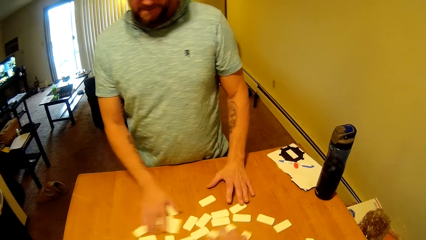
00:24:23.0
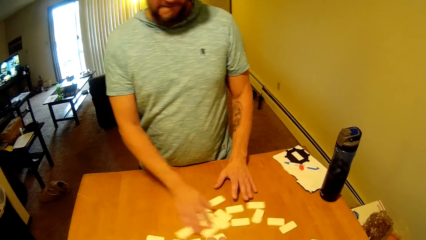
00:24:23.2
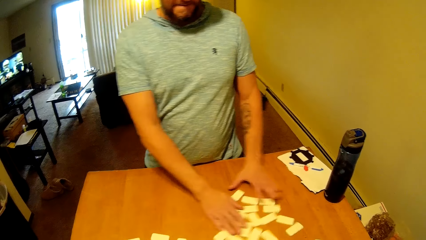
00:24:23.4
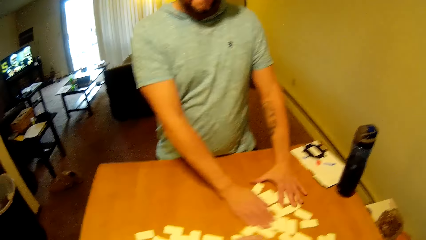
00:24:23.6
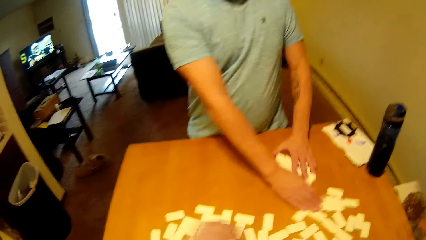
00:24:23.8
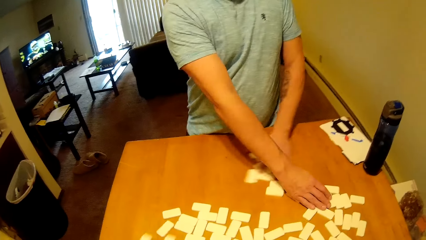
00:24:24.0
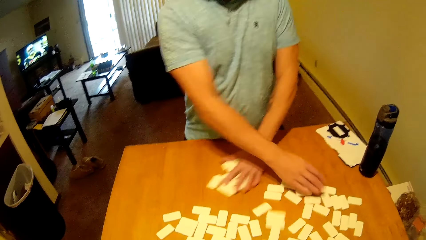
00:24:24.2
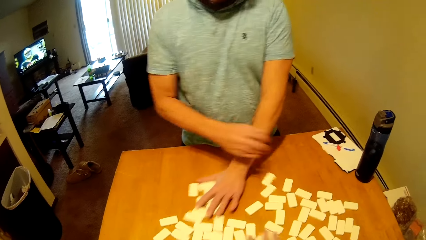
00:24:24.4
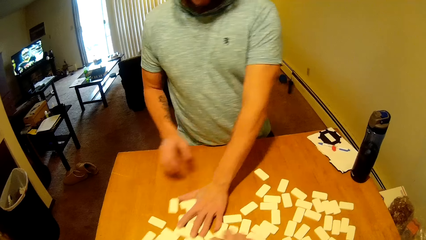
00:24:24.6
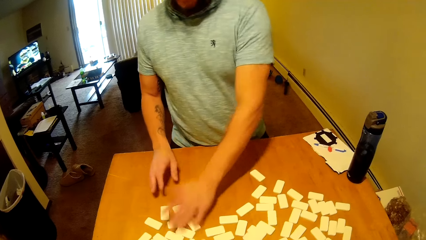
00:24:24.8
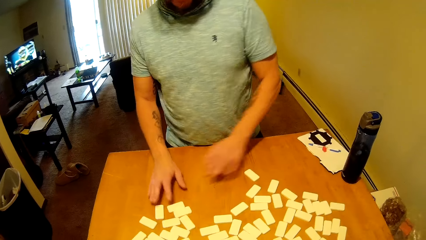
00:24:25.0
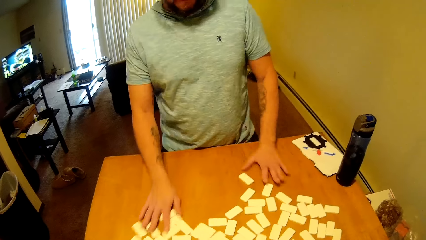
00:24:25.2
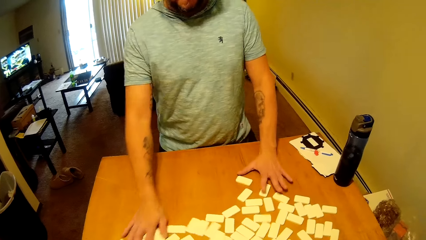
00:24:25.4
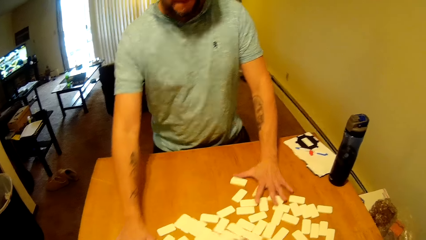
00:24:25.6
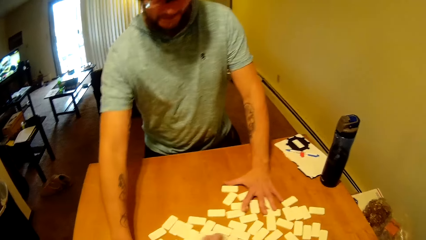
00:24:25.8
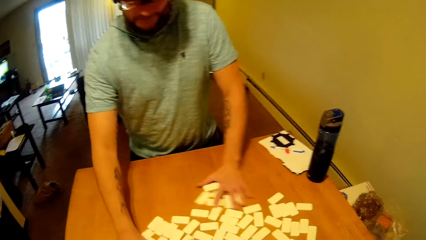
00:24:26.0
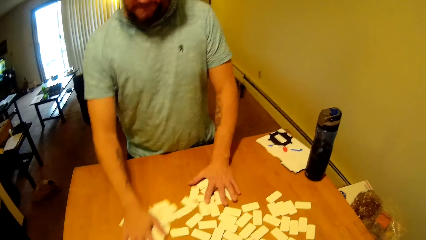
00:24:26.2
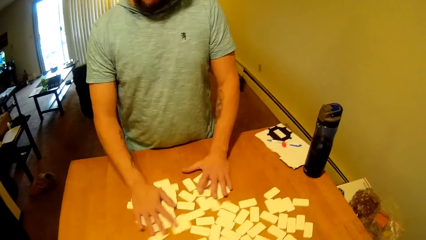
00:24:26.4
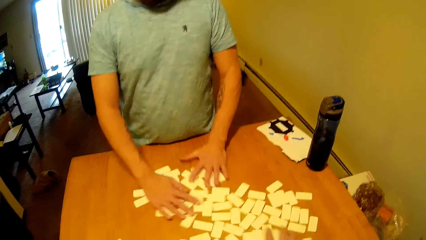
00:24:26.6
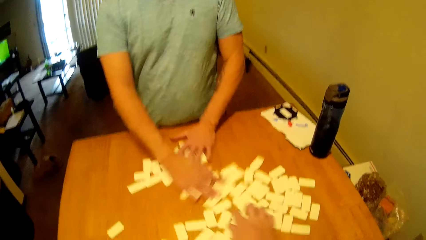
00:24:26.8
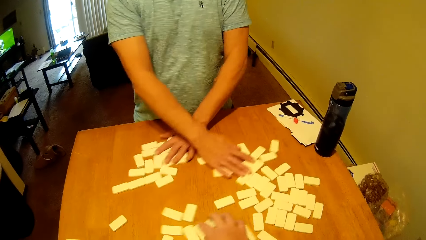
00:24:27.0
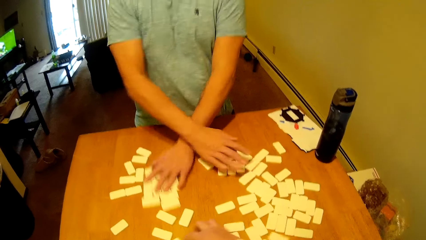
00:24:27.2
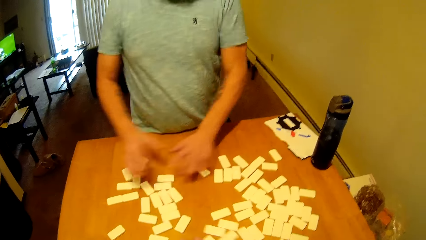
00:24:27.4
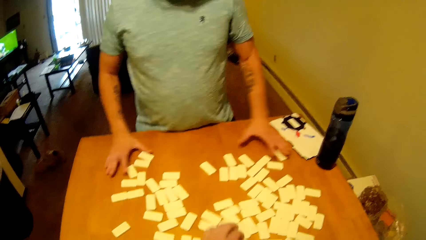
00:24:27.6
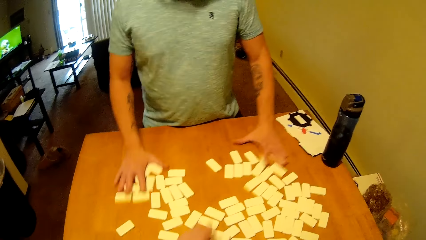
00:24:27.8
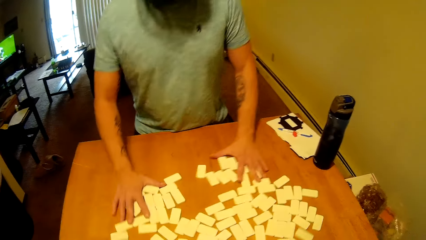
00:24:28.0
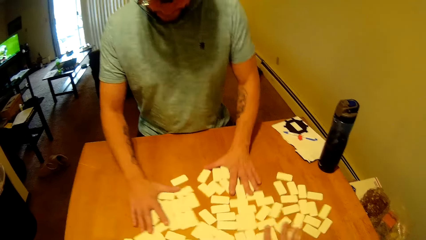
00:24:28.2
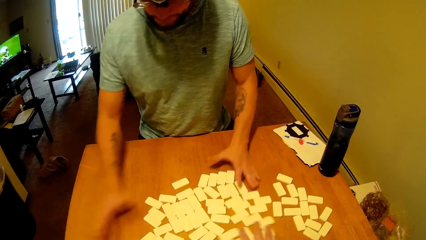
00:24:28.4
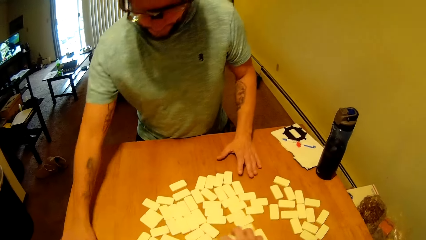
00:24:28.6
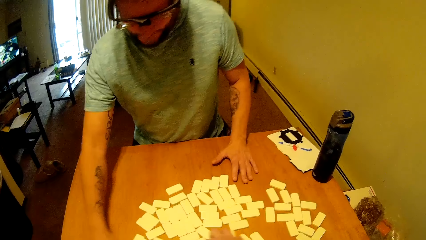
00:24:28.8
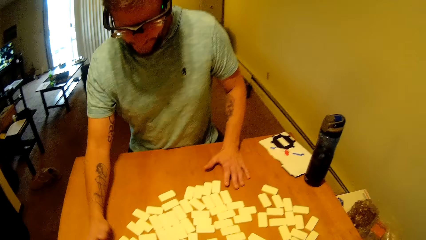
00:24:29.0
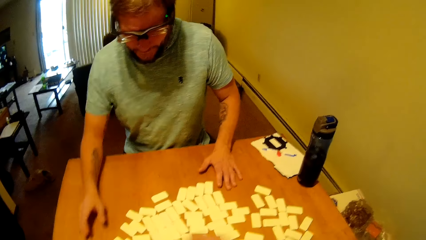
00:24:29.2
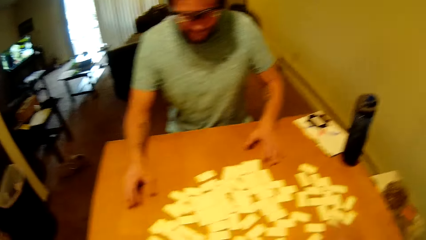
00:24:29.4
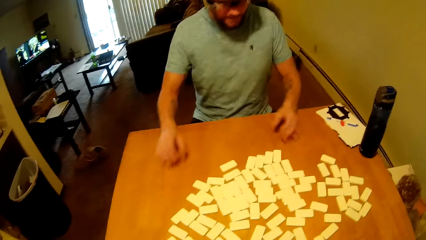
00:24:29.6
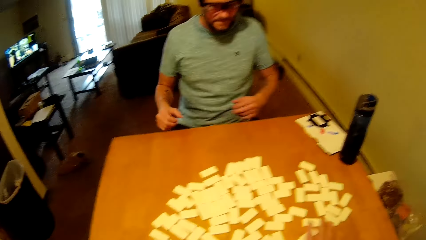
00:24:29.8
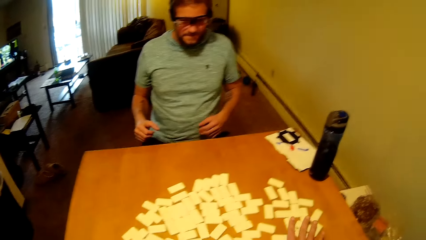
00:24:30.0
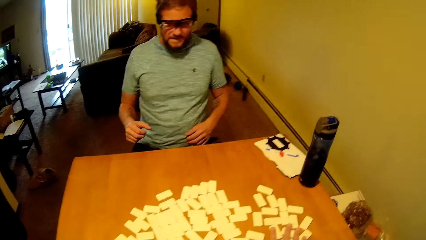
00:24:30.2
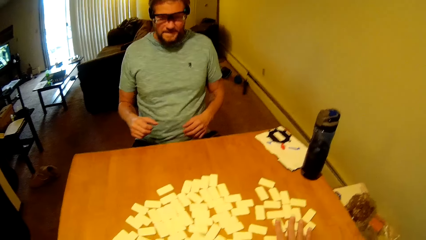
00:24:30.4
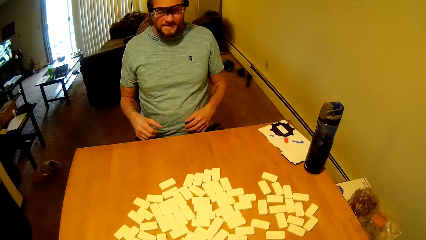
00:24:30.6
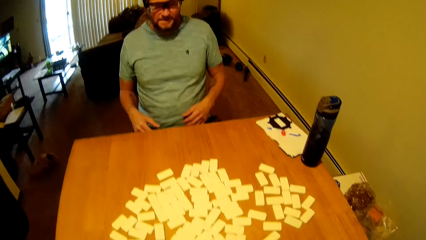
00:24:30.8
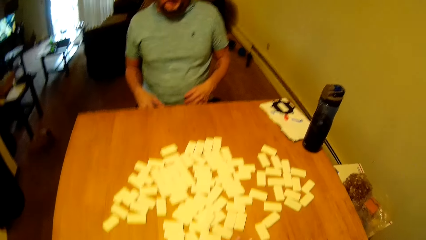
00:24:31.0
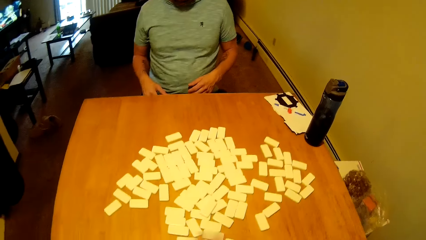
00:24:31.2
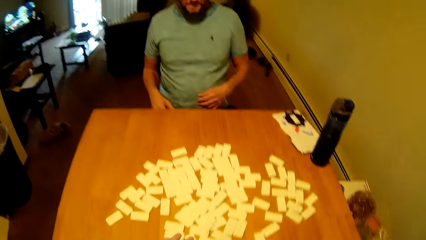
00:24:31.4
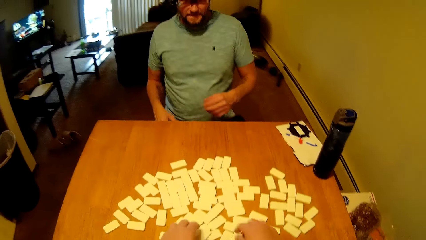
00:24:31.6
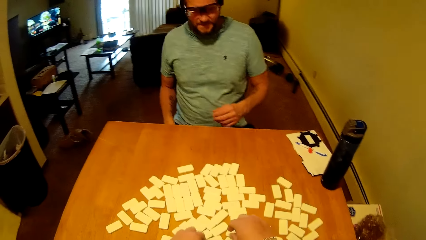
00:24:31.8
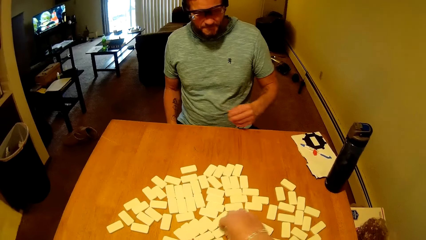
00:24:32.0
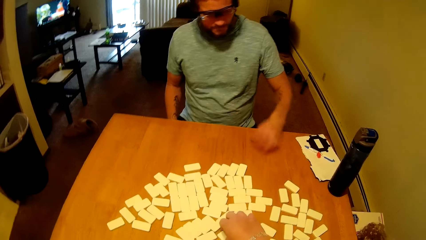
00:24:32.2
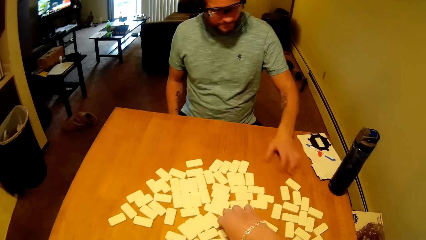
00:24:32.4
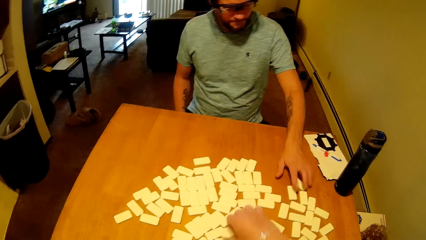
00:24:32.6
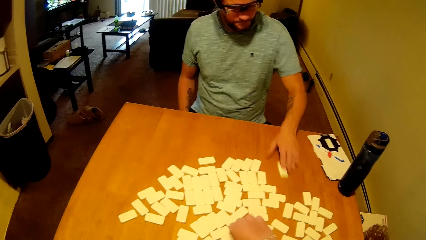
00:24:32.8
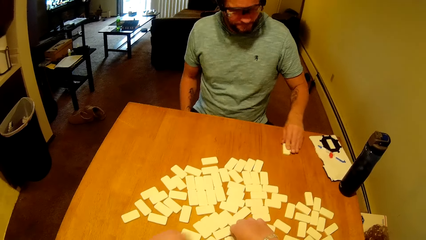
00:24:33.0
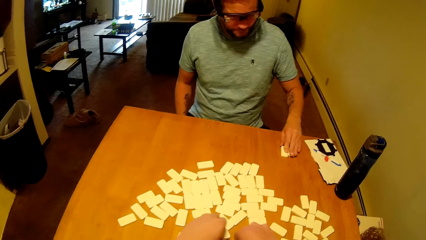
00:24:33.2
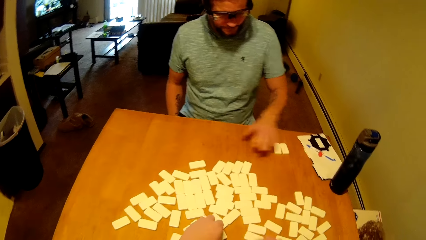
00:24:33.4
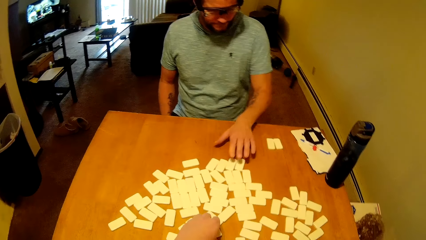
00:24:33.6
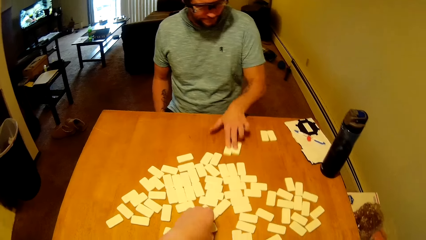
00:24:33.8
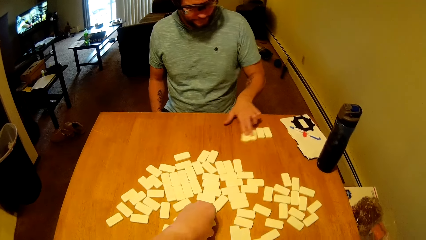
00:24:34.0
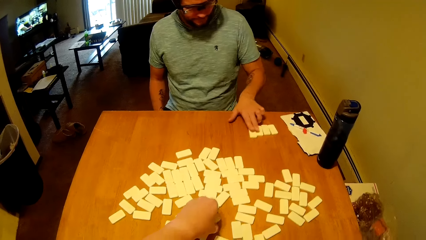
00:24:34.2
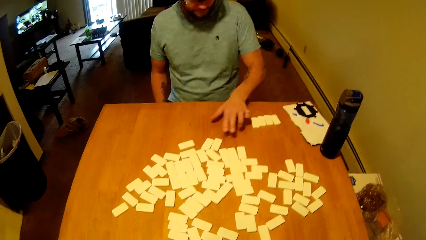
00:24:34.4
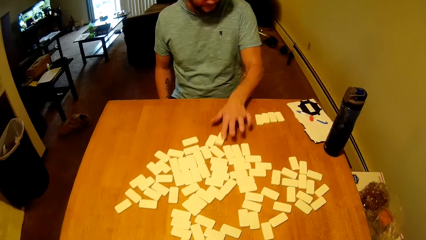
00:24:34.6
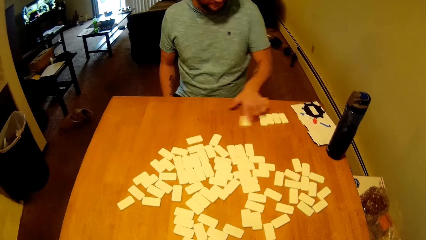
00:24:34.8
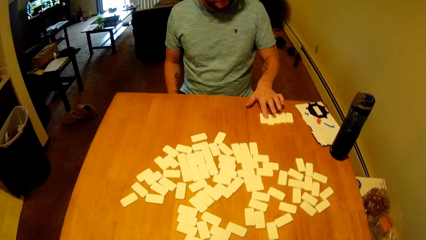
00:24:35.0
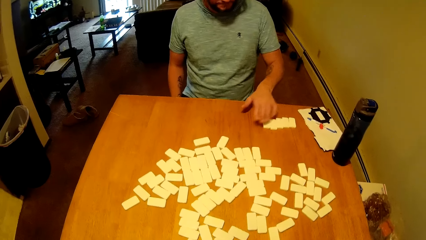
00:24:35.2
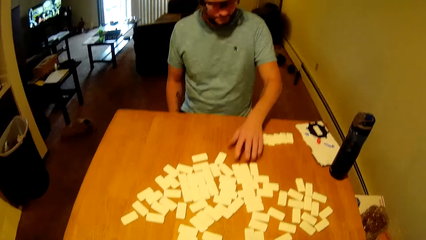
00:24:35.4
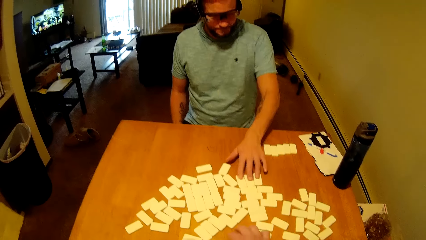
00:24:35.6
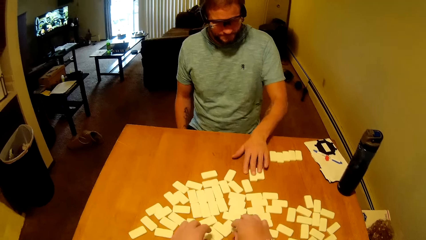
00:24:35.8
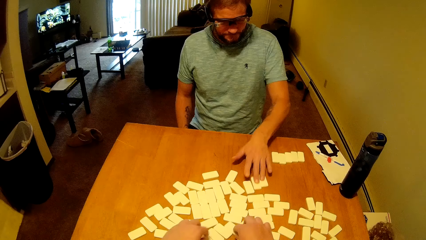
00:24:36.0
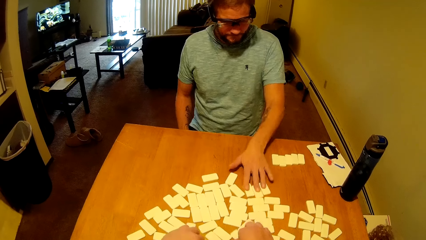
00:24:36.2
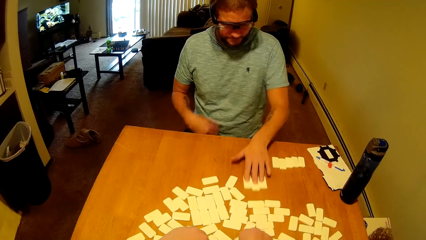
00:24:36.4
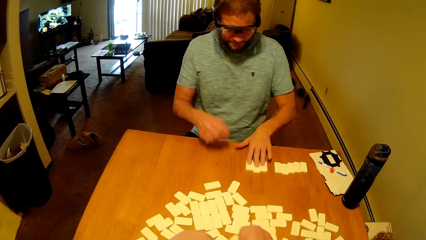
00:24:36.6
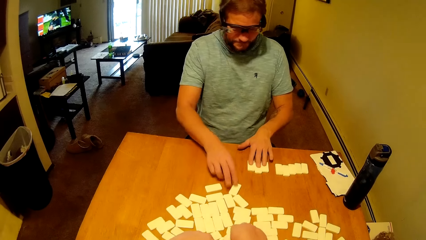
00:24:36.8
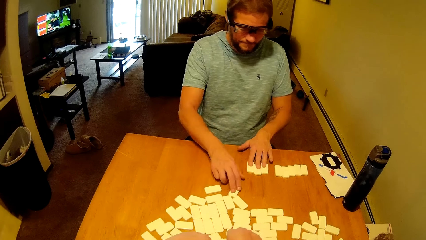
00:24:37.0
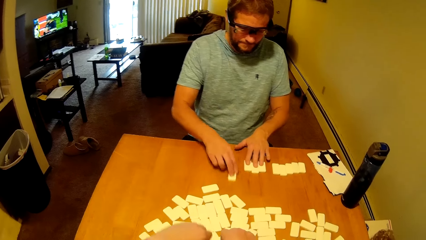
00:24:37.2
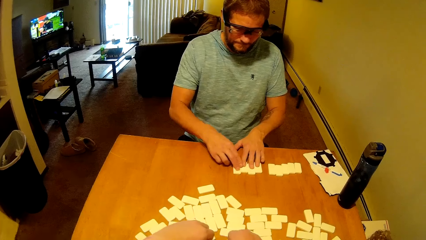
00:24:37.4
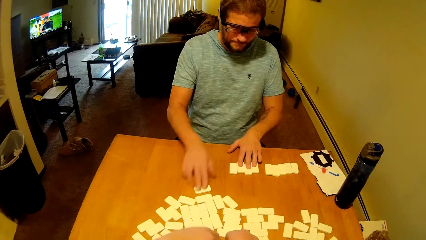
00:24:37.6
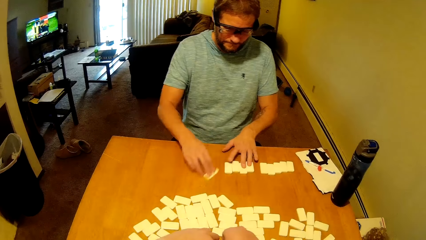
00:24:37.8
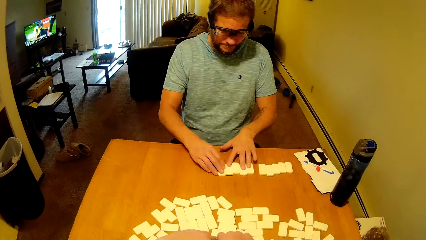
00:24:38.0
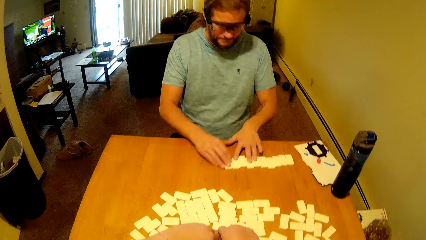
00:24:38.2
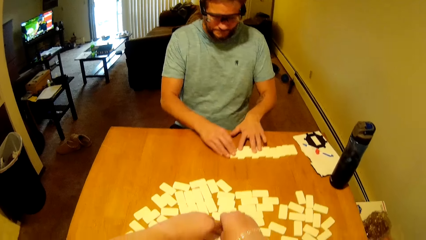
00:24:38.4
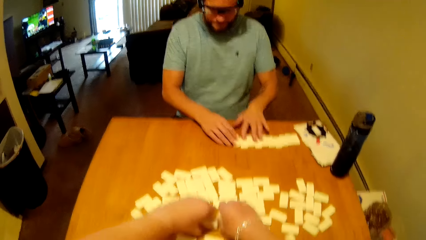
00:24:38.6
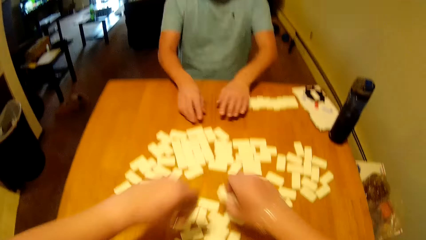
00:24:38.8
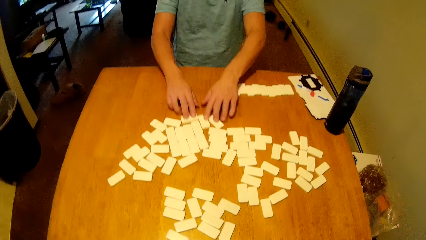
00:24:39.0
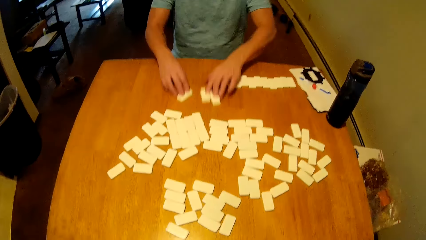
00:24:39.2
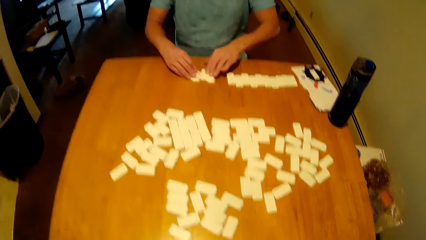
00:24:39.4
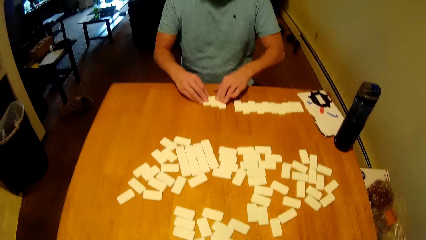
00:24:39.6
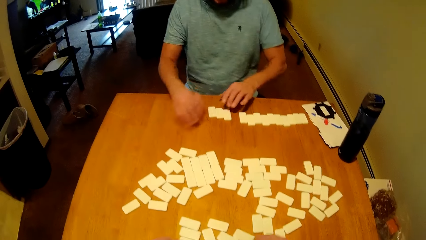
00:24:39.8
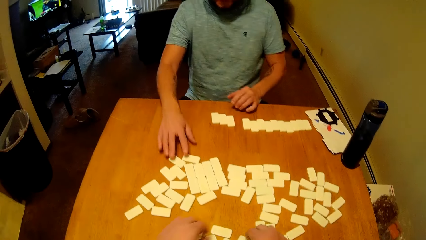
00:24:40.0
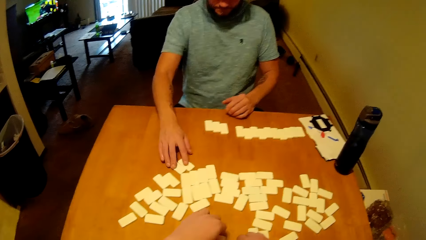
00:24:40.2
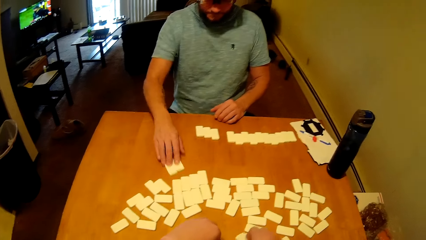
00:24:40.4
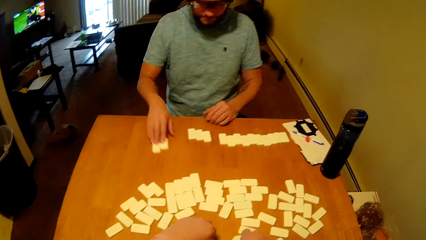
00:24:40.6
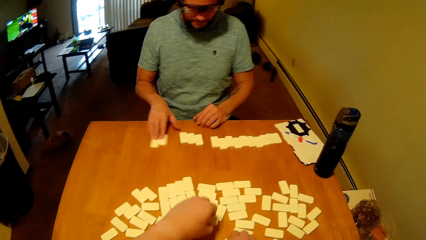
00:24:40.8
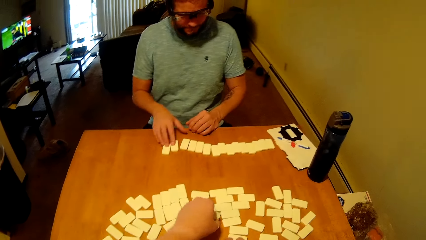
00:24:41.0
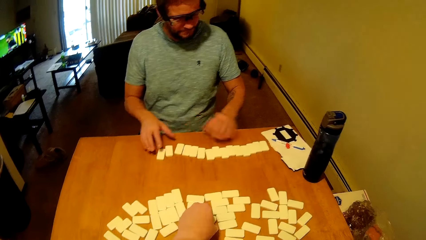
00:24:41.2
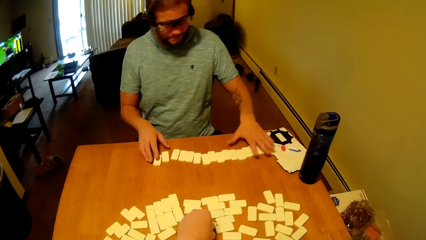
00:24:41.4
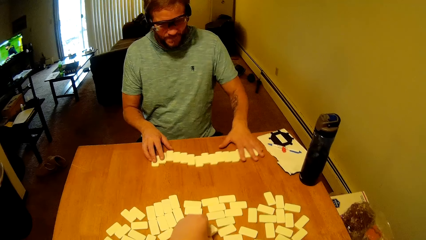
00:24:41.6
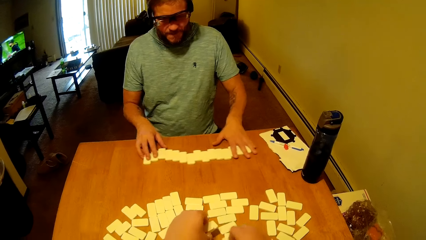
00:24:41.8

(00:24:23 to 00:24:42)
A man sits down and talks to the camera wearer. The camera wearer picks the domino tiles on the table. They pick the domino tiles on the table again. The man moves the domino tiles on the table. The man assembles the word boards. The camera wearer puts the domino tiles on the table. The man moves the domino tiles on the table. He moves the domino tiles on the table again. The camera wearer picks the domino tiles on the table. They assemble the word boards. They put the domino tiles on the table. They pick the domino tiles on the table. The man moves the domino tiles on the table.
